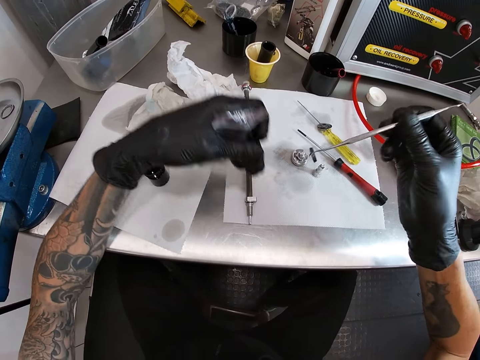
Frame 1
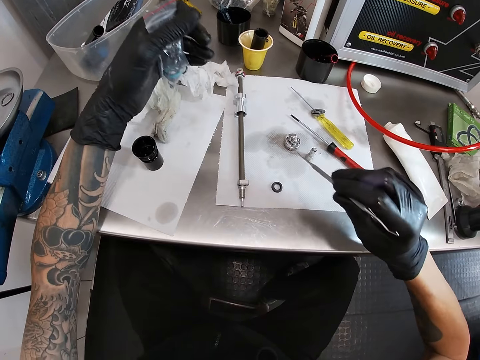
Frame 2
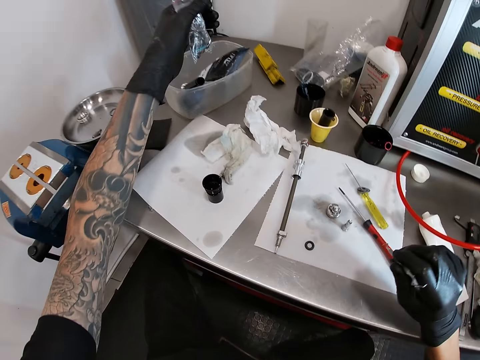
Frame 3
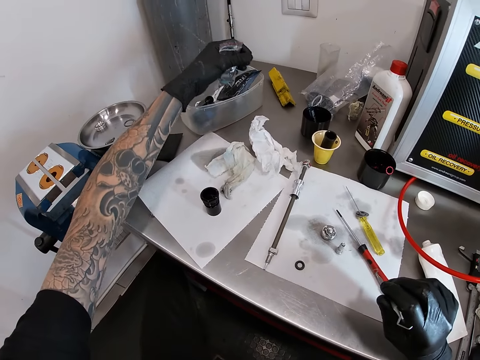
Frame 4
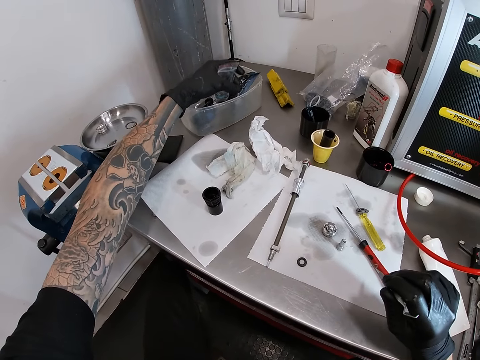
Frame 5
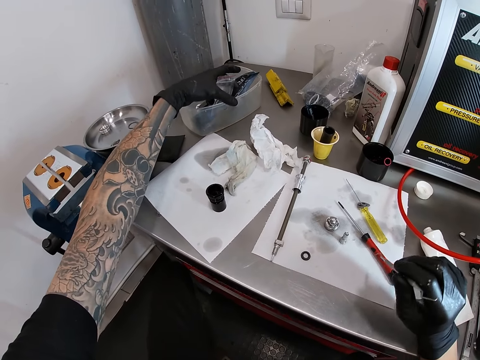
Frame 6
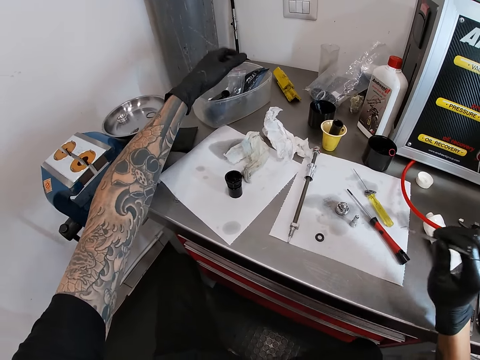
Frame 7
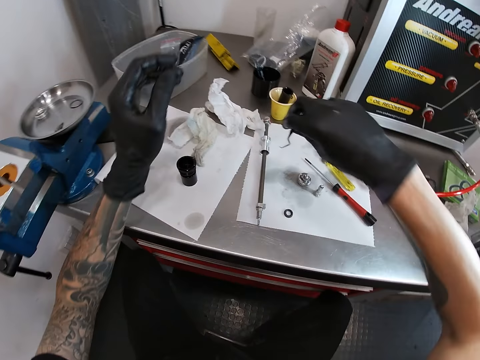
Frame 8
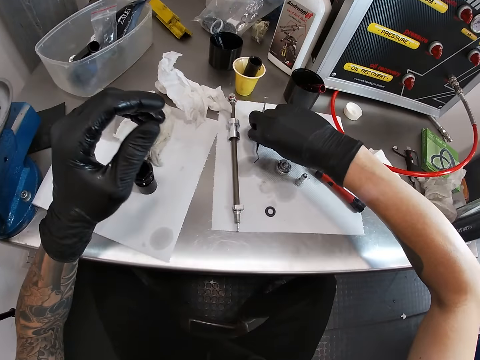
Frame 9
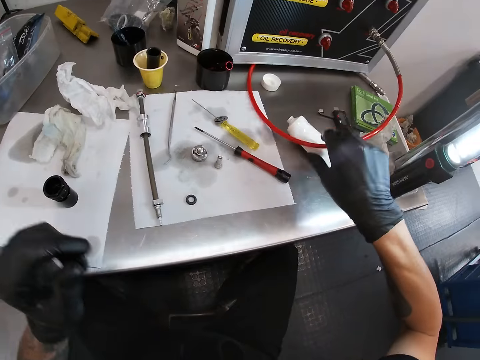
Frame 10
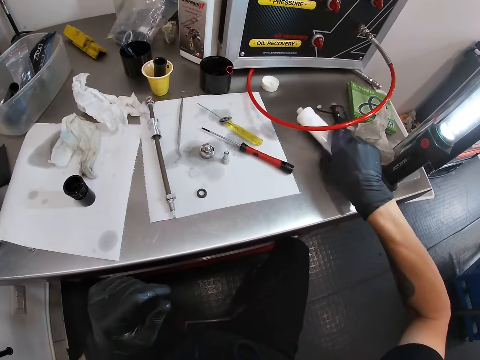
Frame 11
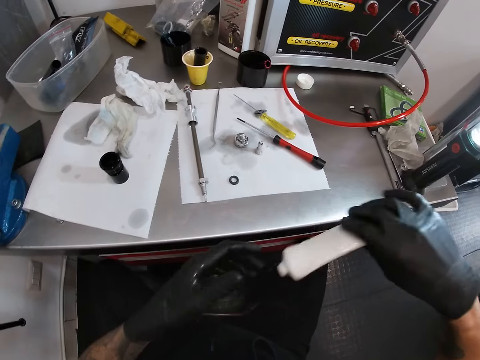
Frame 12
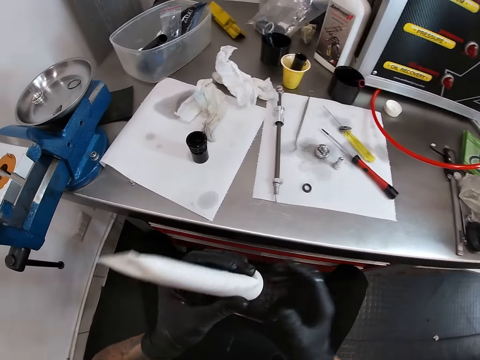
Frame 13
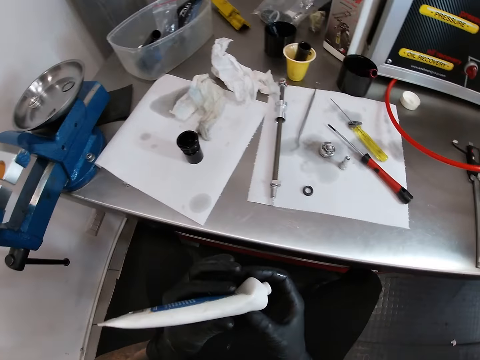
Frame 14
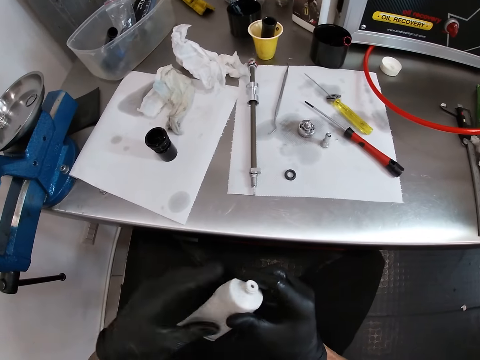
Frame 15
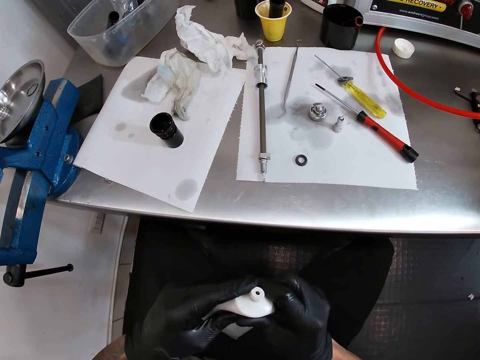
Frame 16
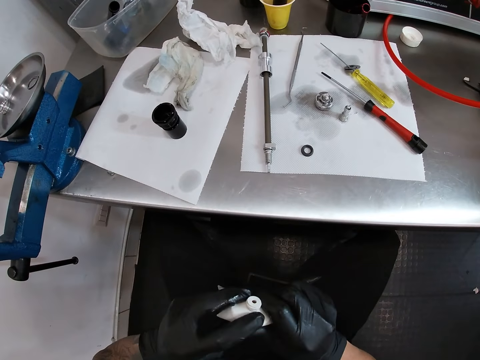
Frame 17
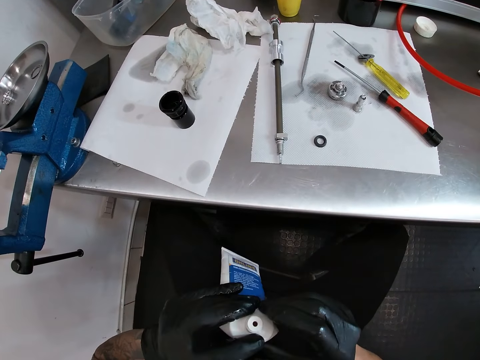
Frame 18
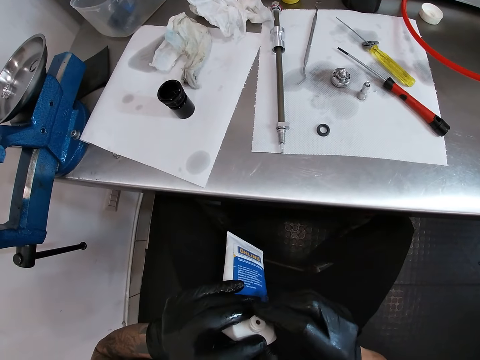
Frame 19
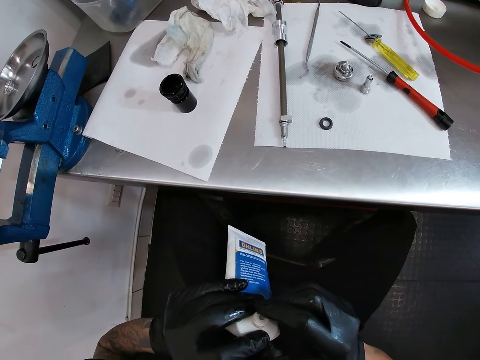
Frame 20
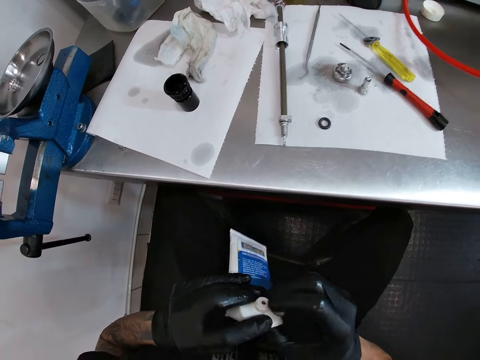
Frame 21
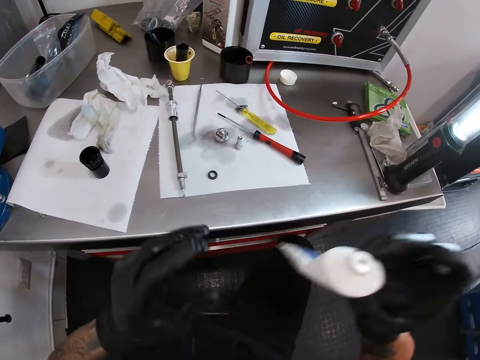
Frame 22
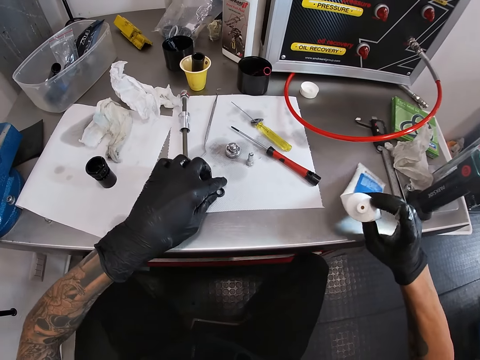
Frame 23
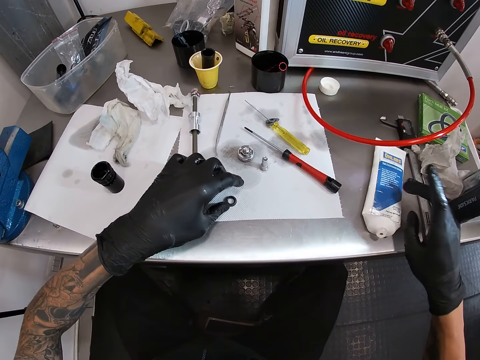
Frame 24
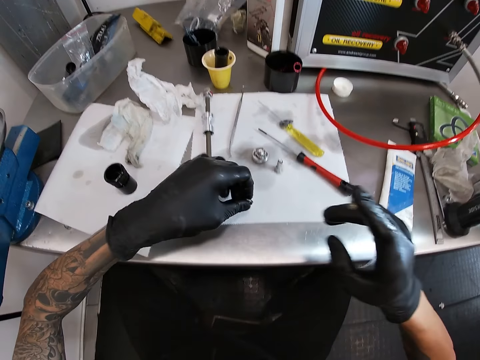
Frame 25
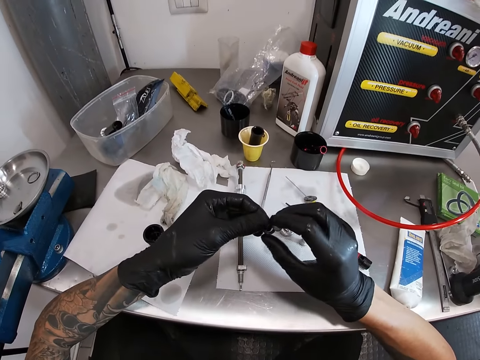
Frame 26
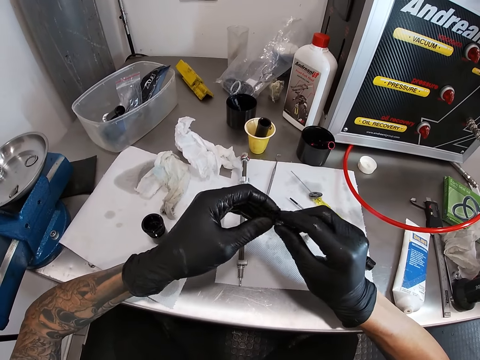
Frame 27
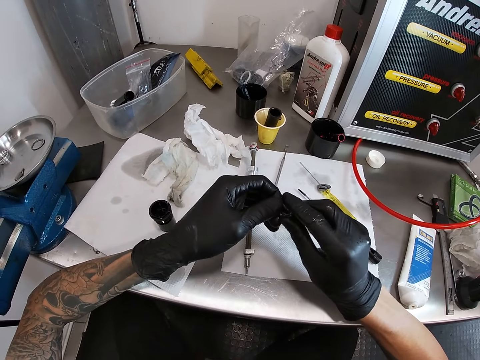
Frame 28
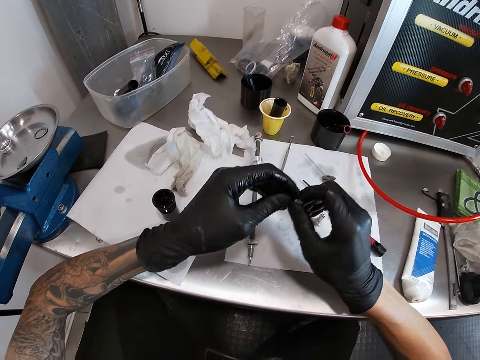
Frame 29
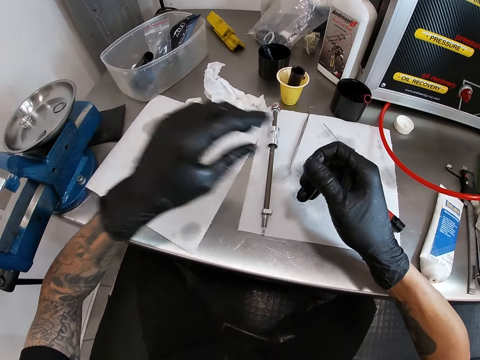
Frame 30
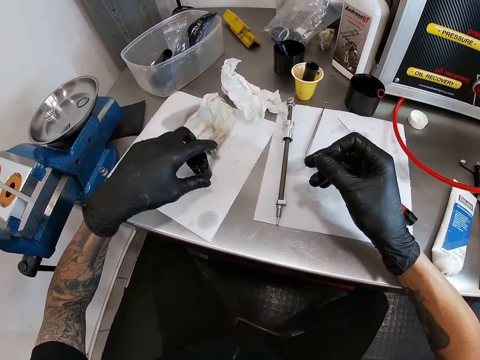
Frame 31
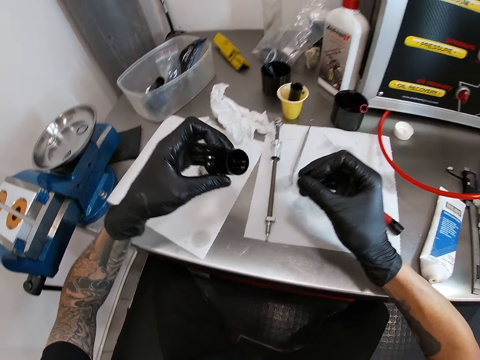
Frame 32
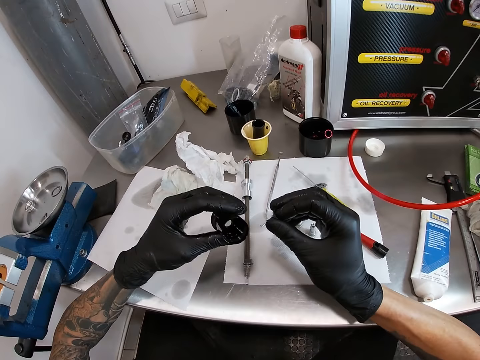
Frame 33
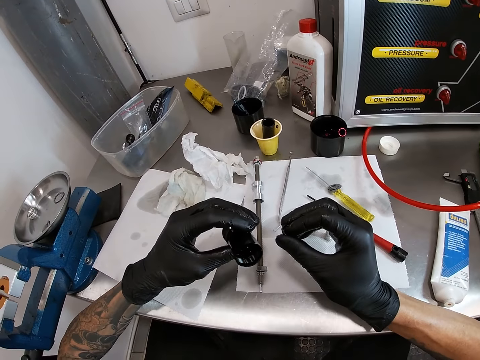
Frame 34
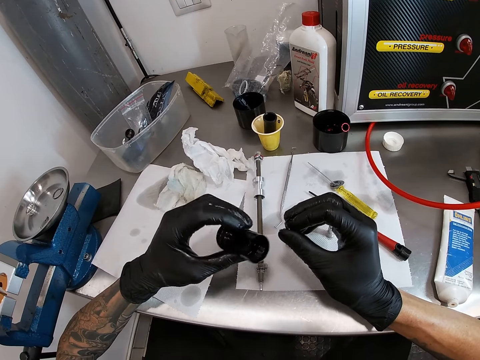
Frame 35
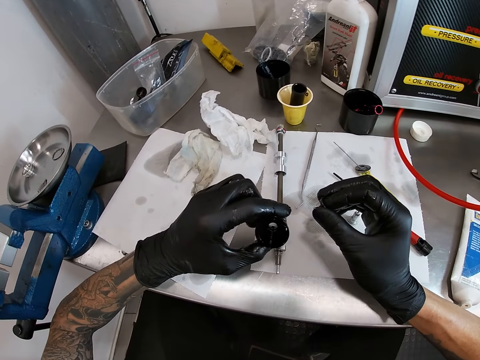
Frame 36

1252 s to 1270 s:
The camera wearer drops the rubber washer on the work table with the scriber in his right hand. He drops the nylon in the plate with his left hand. He drops the scriber on the work table with his right hand. He takes a lubricant from the work table with his right hand. He touches something. He puts the lubricant on his right hand finger. He drops the lubricant on the work table with his right hand. He takes the rubber washer from the work table with his left hand. He rubs the rubber washer with the lubricant on his right hand finger. He takes the bicycle hub from the work table with his left hand.

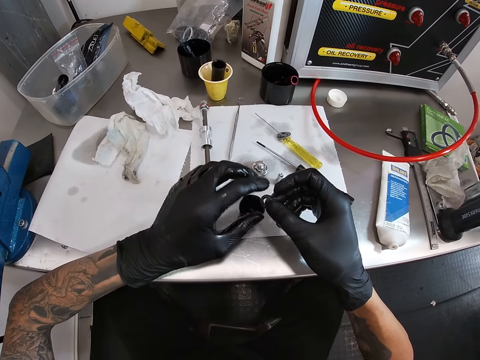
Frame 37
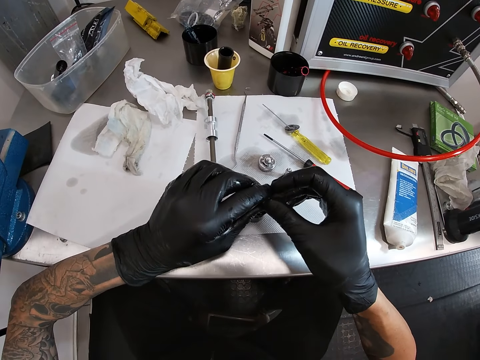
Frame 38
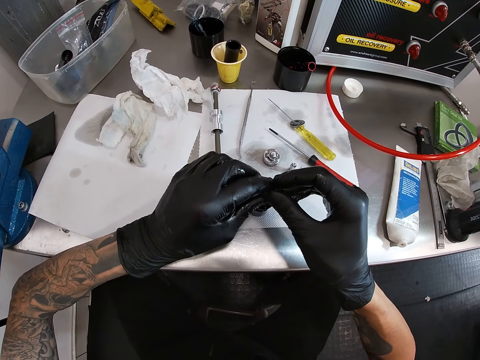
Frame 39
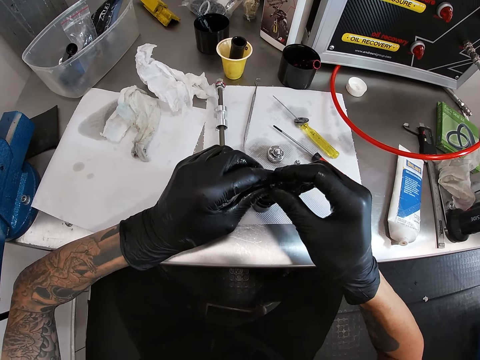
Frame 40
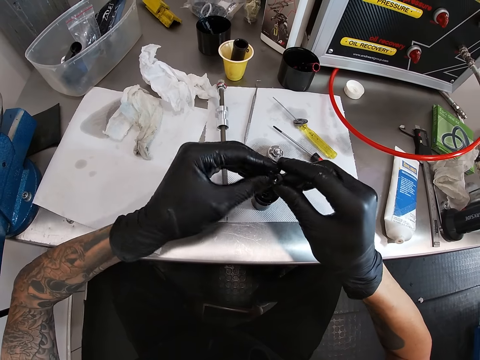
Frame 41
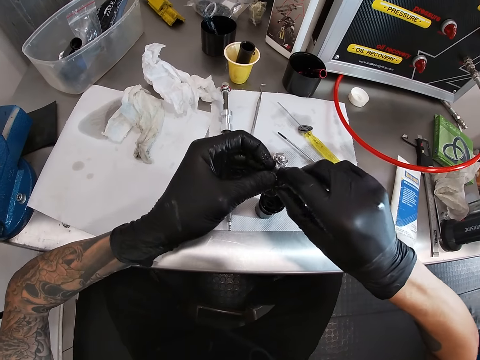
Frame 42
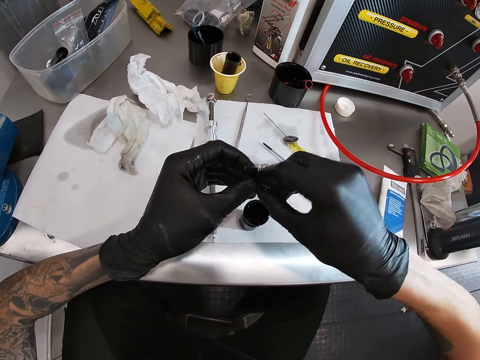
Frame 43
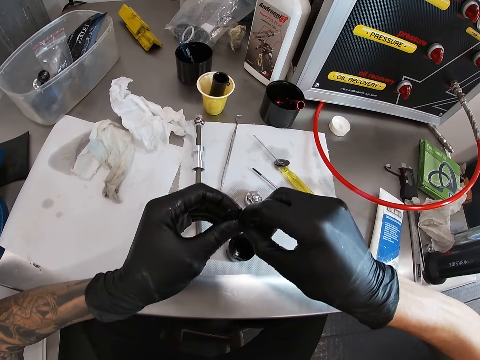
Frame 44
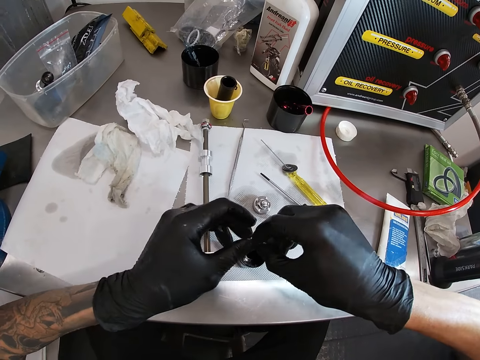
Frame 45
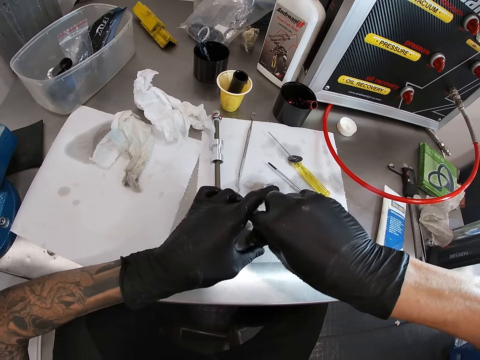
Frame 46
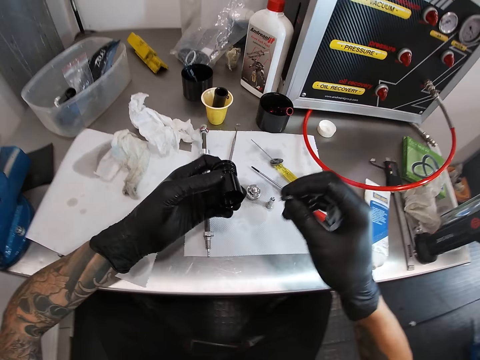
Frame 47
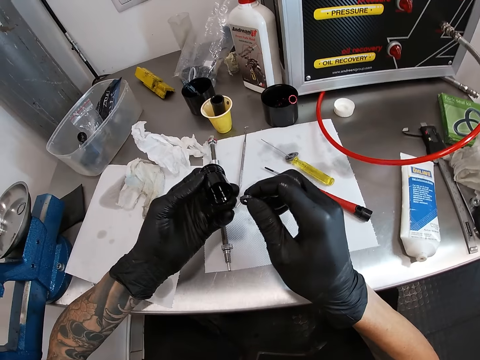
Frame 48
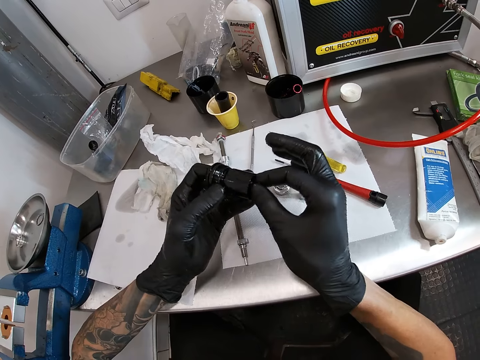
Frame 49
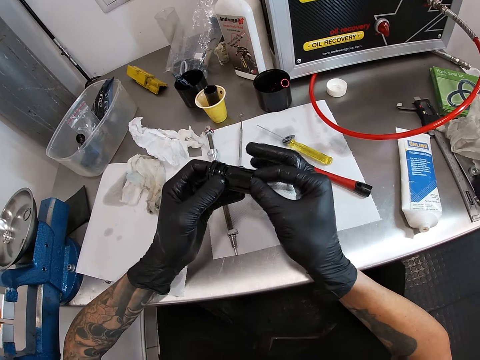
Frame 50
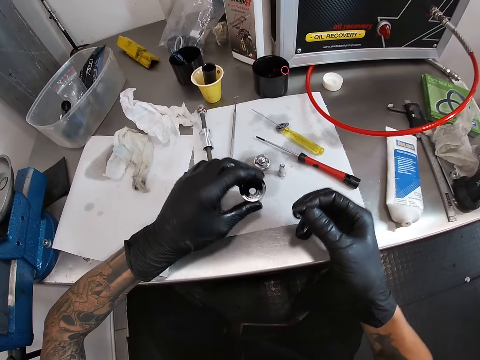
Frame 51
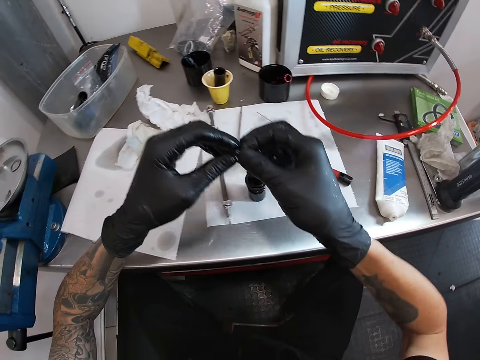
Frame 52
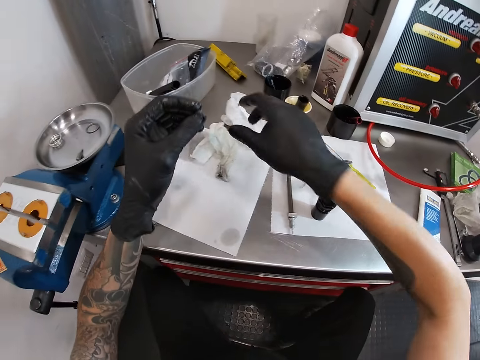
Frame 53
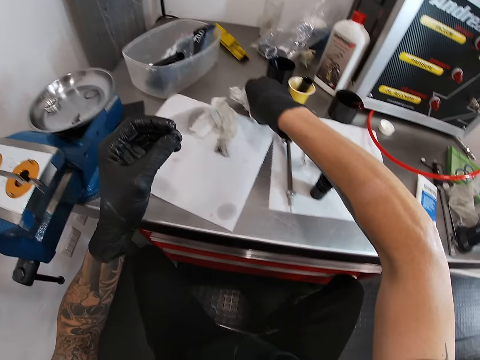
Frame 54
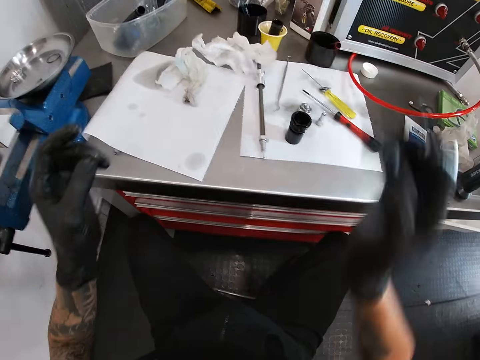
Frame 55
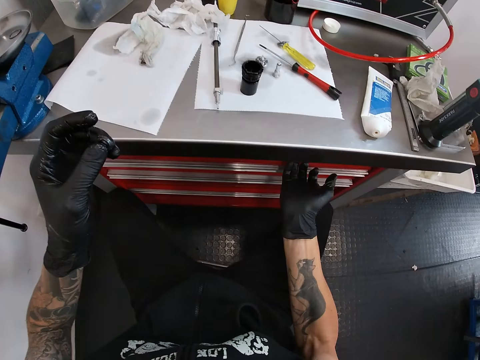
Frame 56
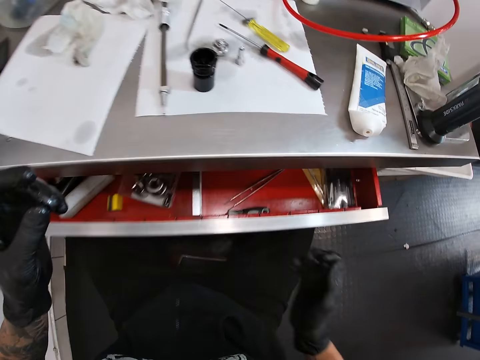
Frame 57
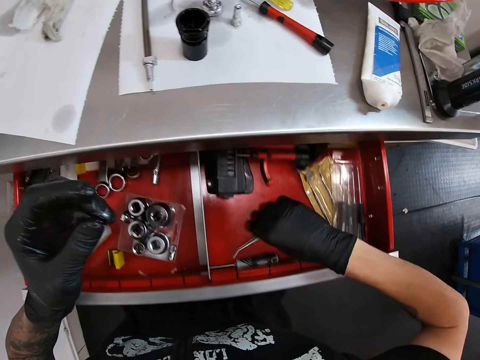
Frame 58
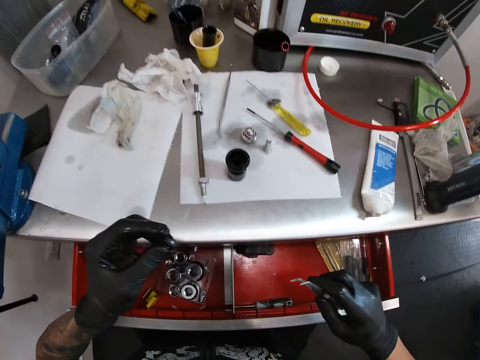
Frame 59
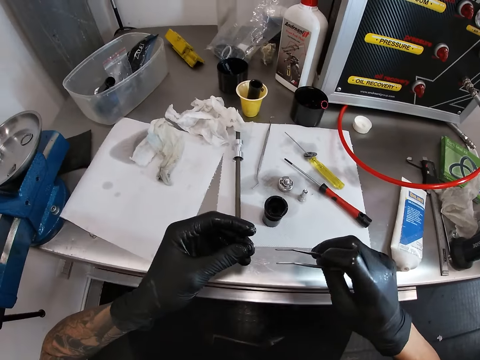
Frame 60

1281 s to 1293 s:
The camera wearer drops the bicycle hub on the work table with his left hand. He takes the bicycle hub from the work table with his left hand. He drops the bicycle hub on the work table with his left hand. He cleans his right hand with the serviette on the work table. He touches the serviette. He opens a drawer with his right hand. He takes a tweezer from the drawer with his right hand.
